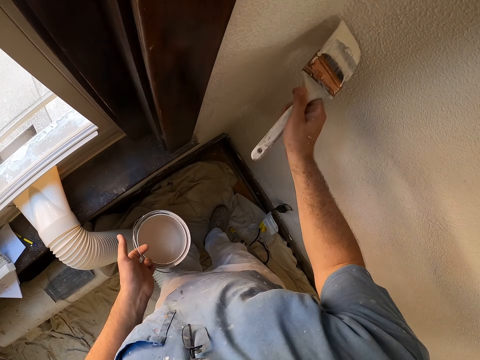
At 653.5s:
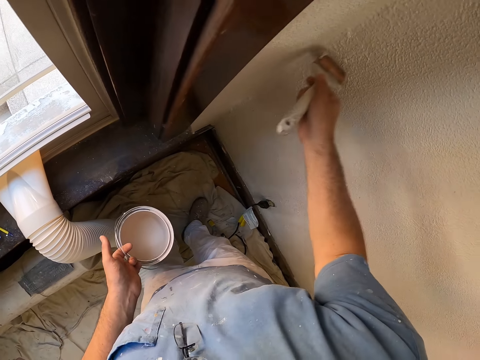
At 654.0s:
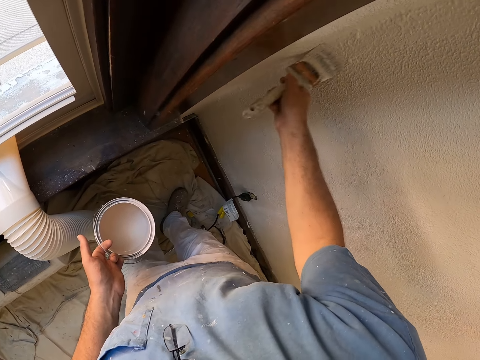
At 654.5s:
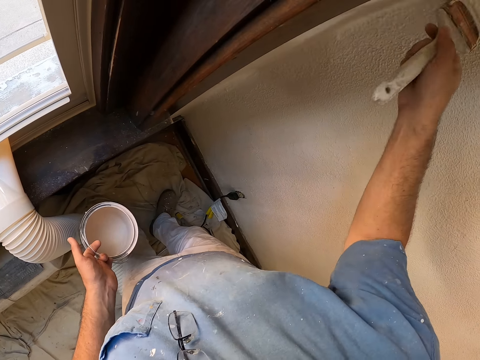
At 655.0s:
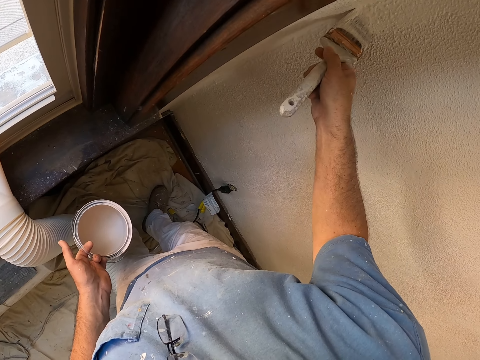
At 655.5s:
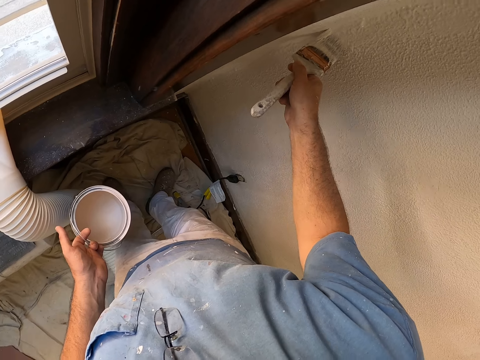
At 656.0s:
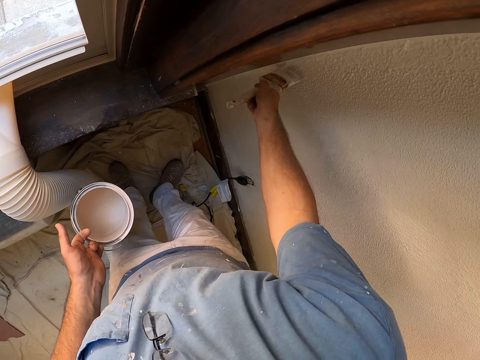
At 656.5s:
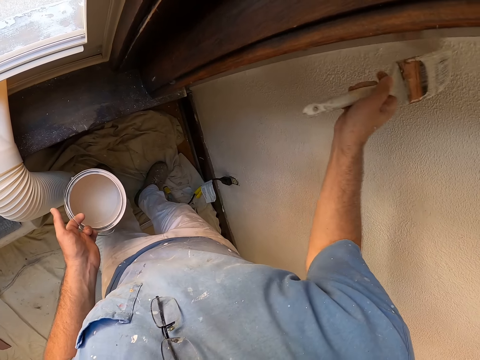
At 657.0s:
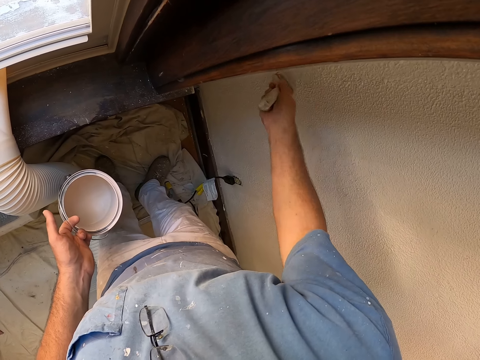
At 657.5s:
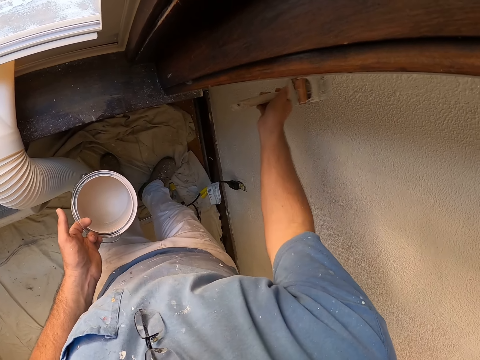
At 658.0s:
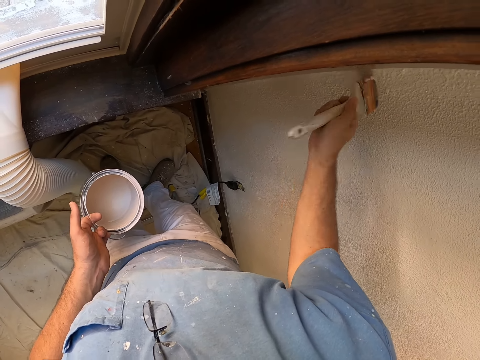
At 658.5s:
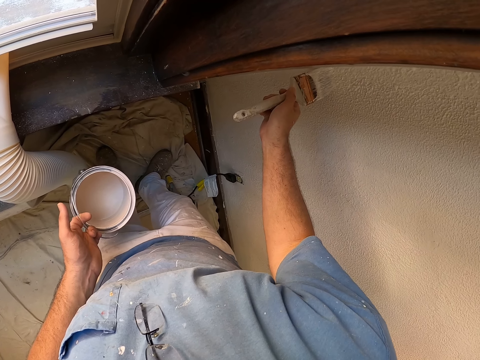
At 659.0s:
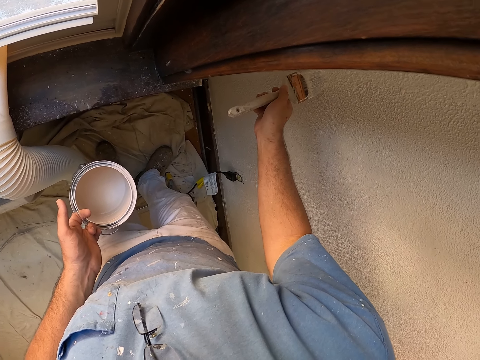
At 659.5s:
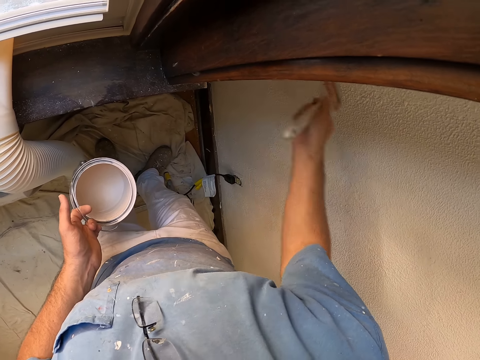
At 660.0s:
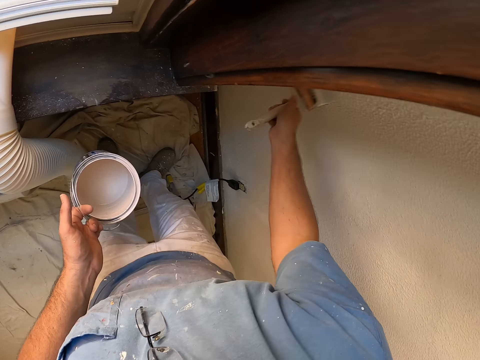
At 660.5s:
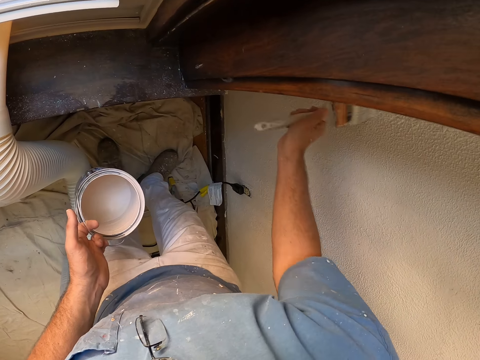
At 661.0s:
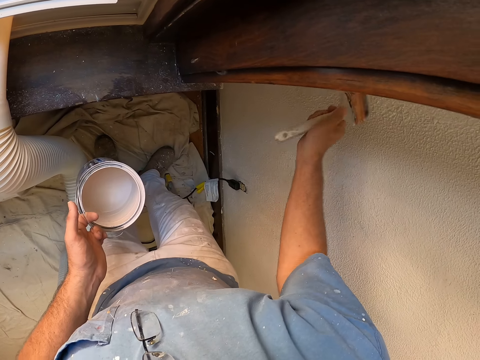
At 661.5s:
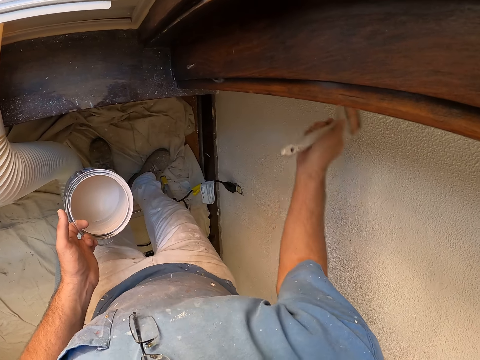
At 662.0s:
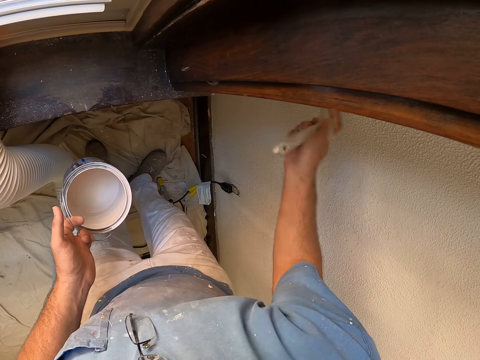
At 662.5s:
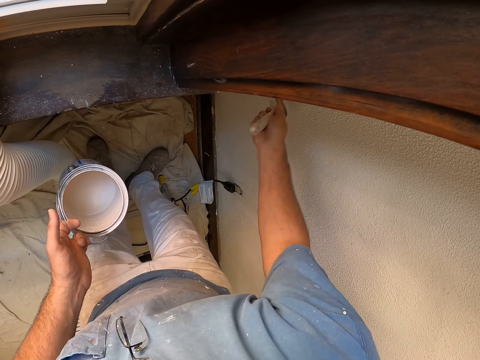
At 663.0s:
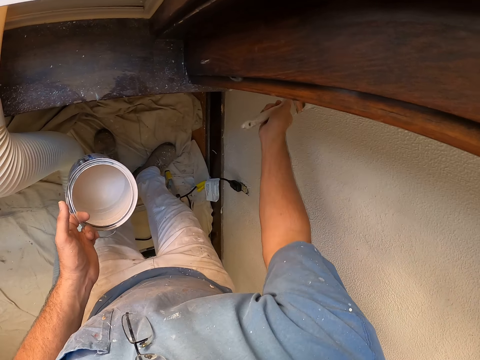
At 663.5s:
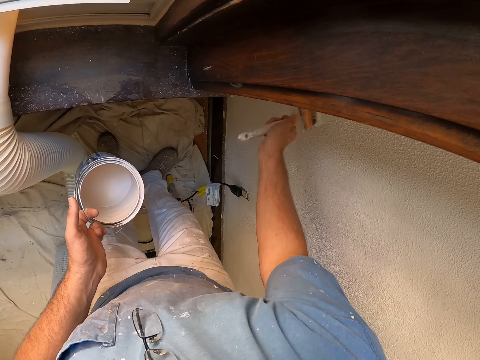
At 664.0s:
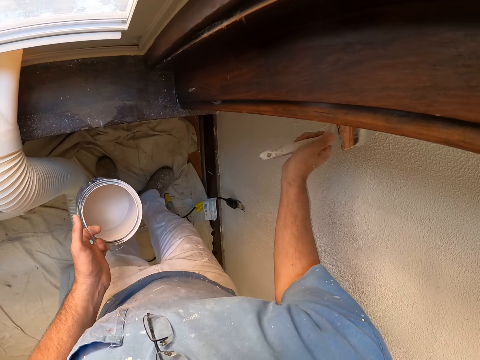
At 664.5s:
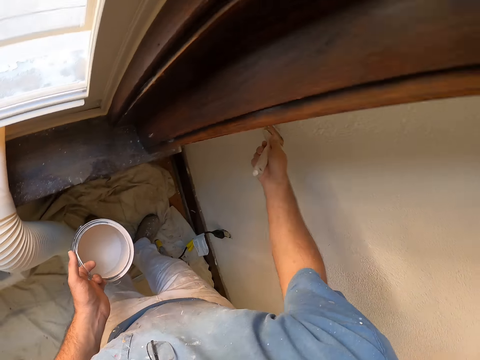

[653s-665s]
The camera wearer paints the wall with a paintbrush.

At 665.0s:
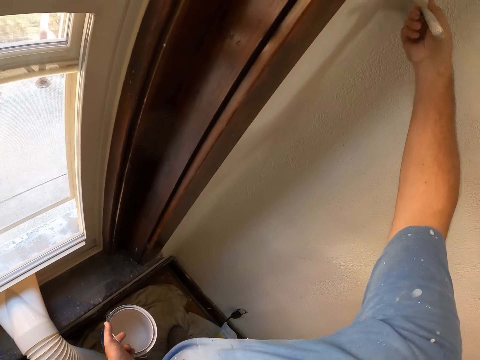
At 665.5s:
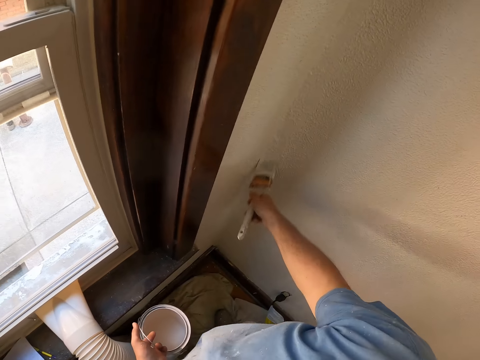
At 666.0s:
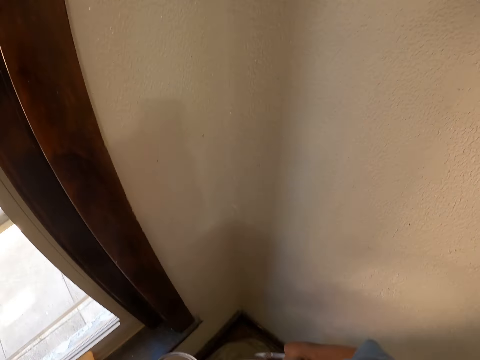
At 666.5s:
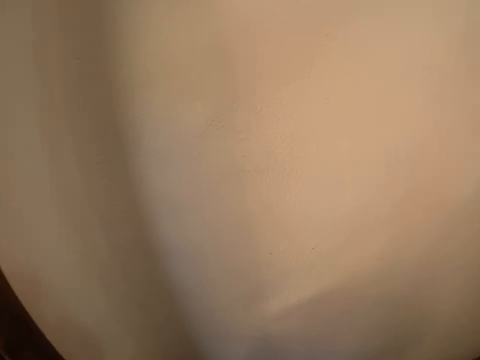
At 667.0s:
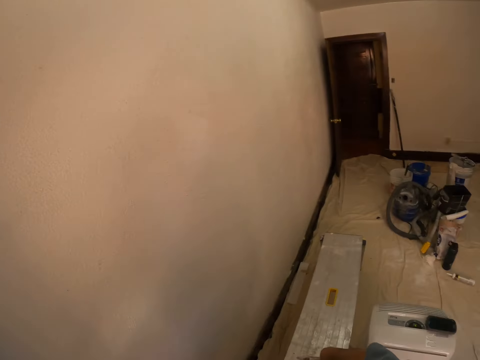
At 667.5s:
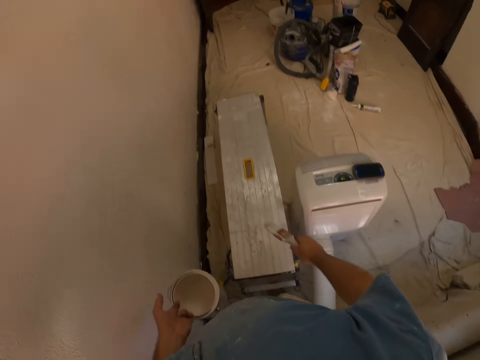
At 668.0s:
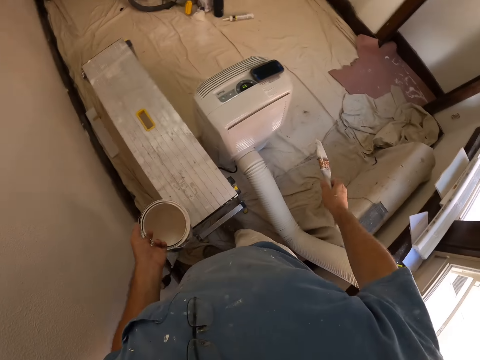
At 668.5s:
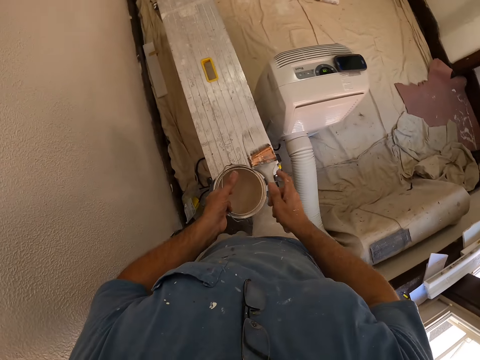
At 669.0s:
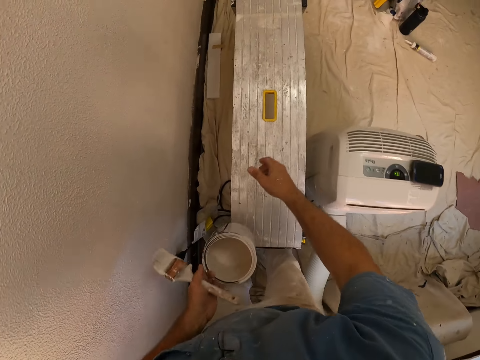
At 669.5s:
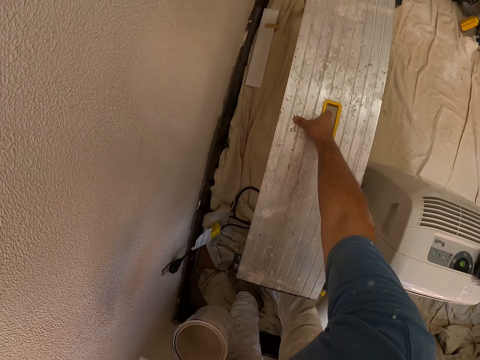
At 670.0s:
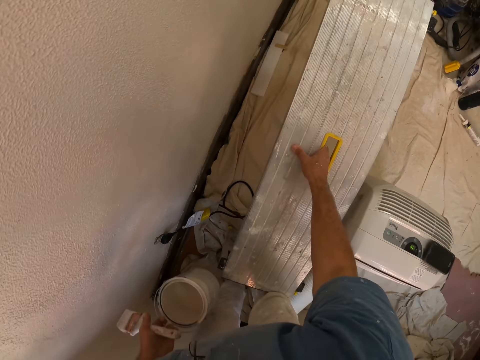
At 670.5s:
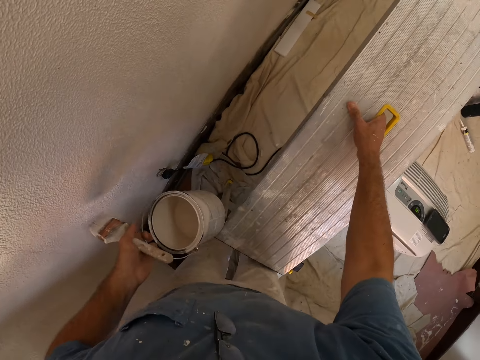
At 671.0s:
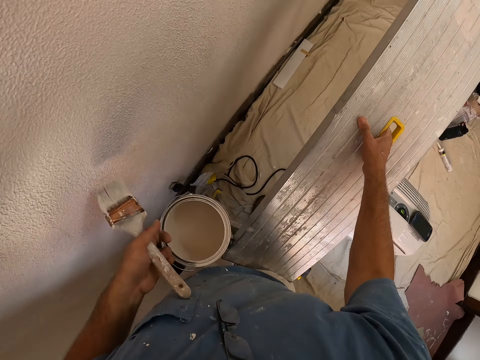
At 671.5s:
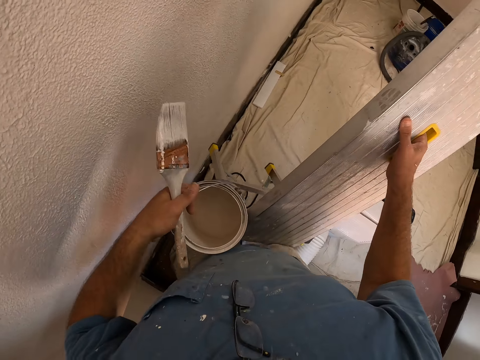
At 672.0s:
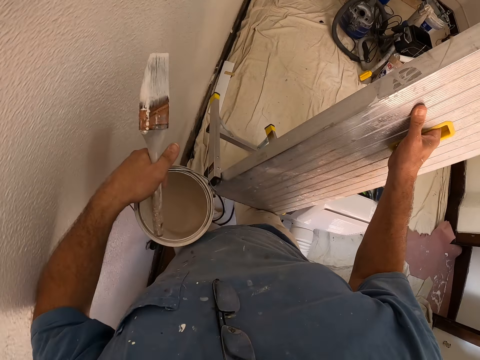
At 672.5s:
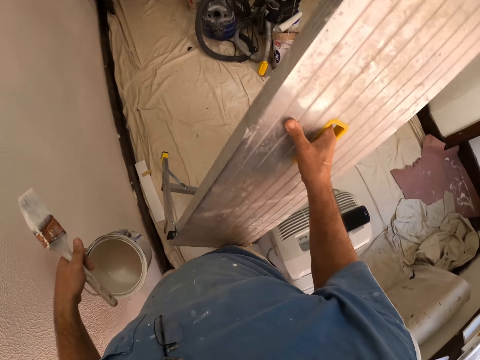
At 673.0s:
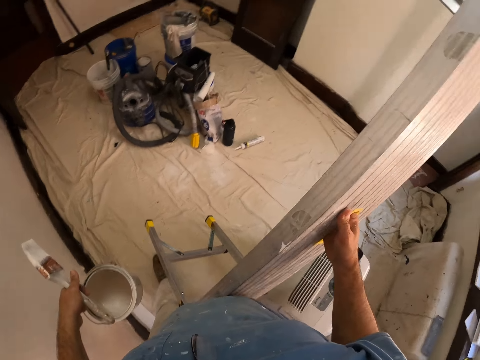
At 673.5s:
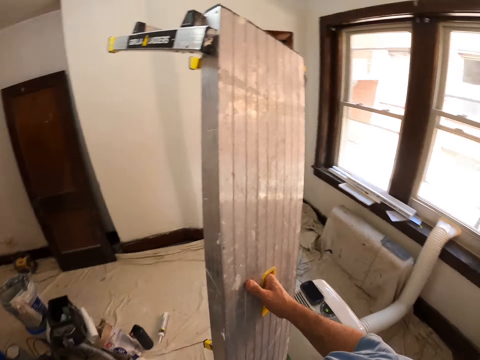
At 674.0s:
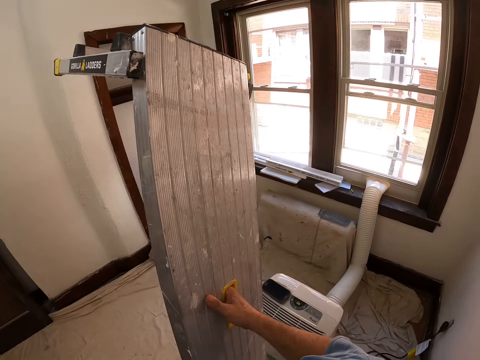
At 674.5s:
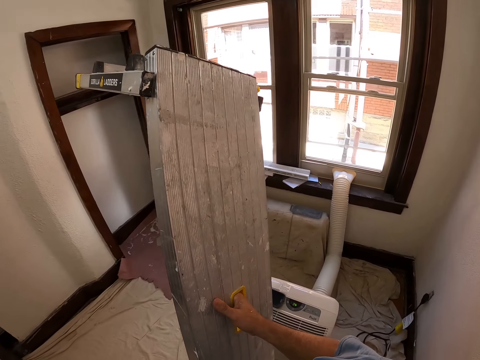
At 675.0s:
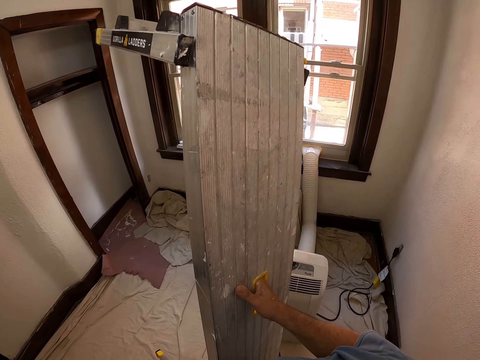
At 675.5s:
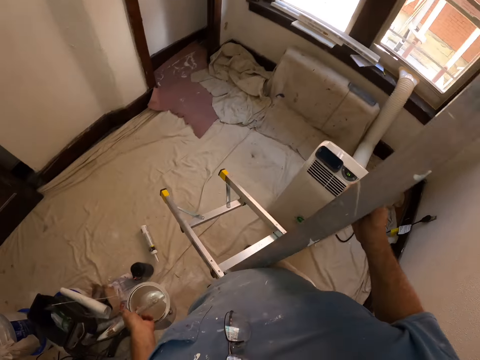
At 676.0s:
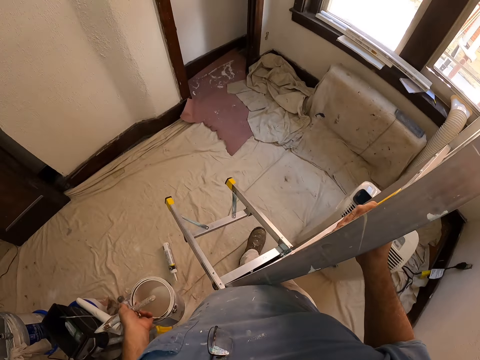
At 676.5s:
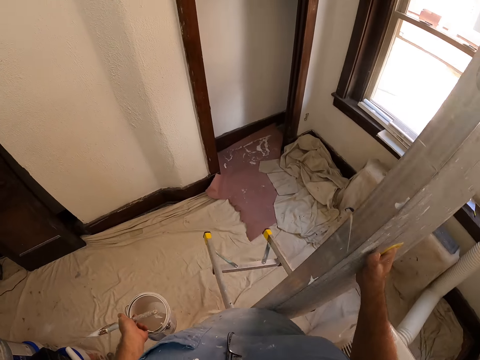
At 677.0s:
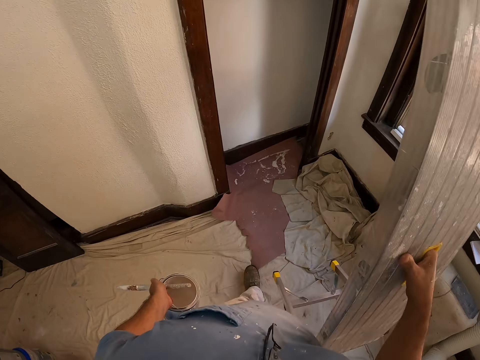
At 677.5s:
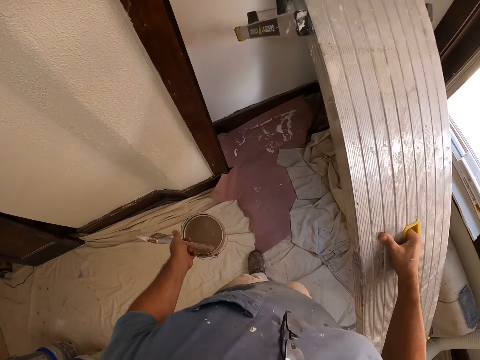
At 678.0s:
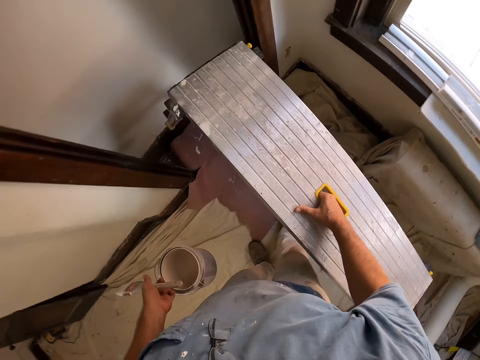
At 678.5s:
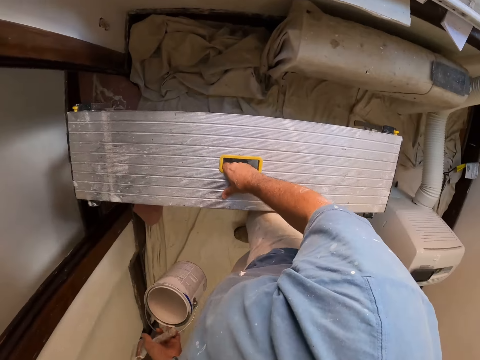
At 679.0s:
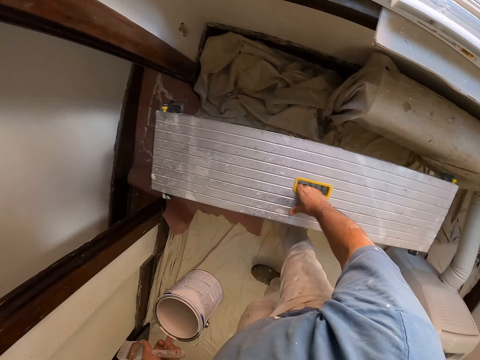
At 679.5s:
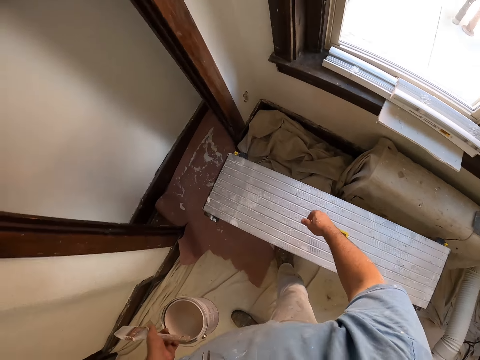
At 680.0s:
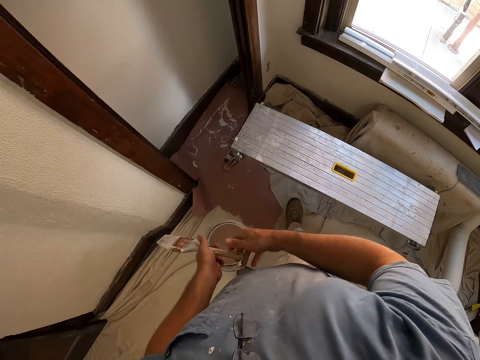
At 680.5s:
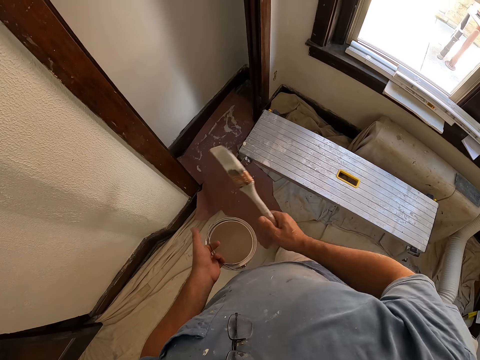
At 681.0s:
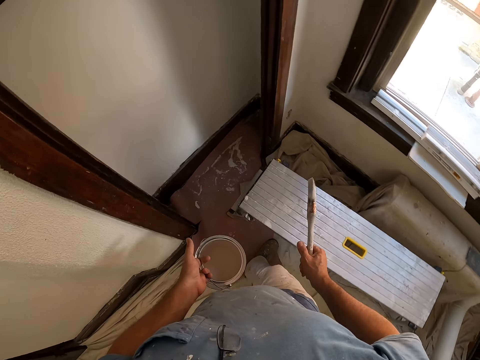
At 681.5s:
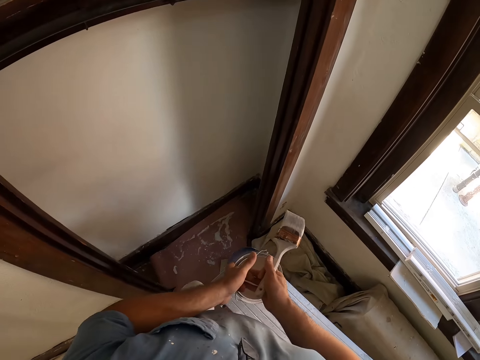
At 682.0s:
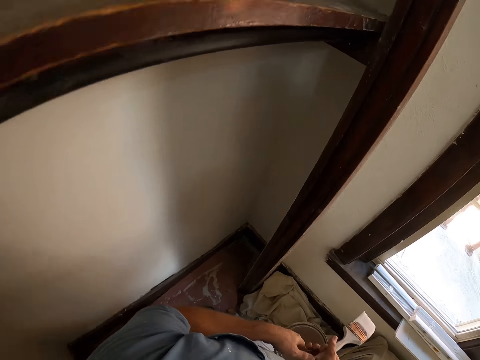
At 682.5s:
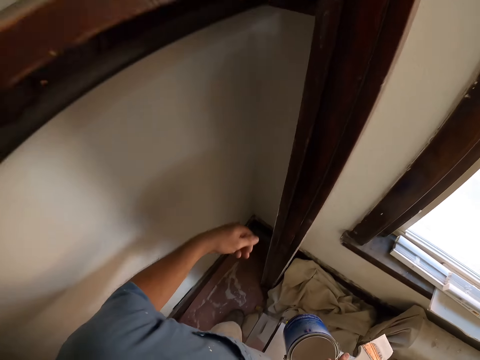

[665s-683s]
The camera wearer turns around. They pass the brush from the right to the left hand. They lift the folding step ladder and walk around the room carrying the folding step ladder. They walk to the opposite side wall. They put down the folding step ladder. They exchange the hand holding the paintbrush and walk towards the wall. They pass the paint tin from the left to the right hand.
